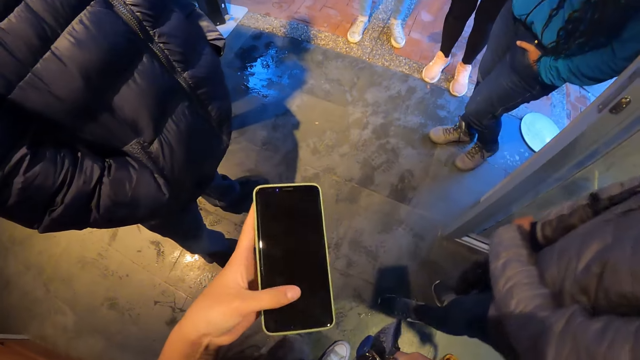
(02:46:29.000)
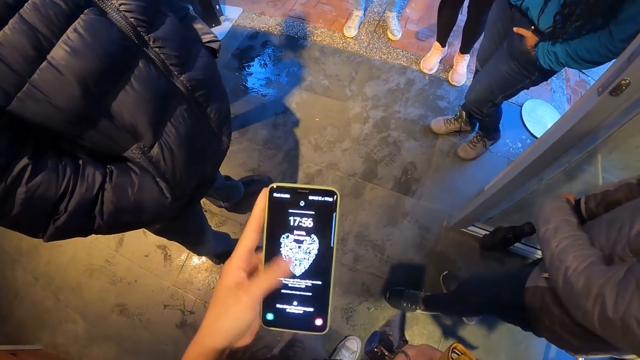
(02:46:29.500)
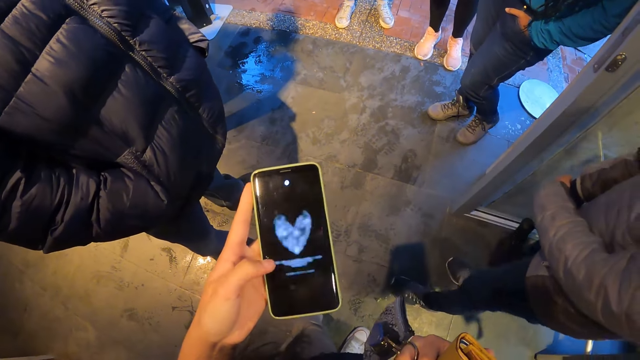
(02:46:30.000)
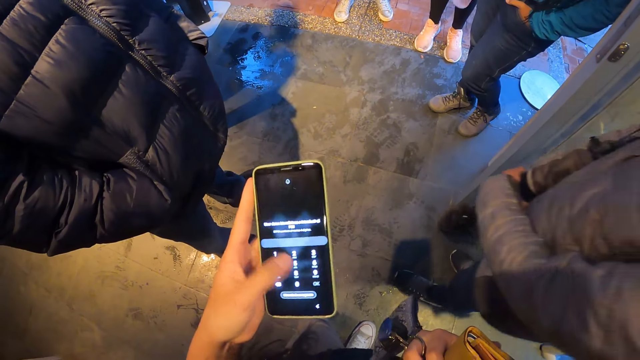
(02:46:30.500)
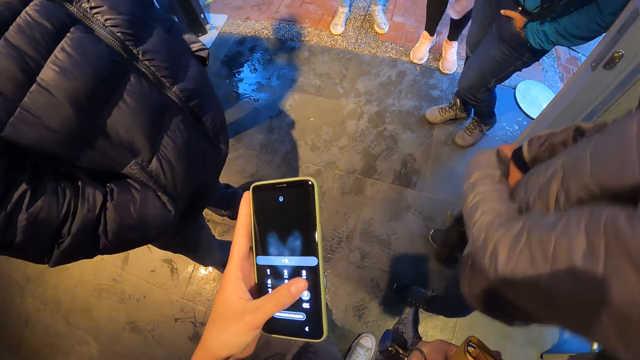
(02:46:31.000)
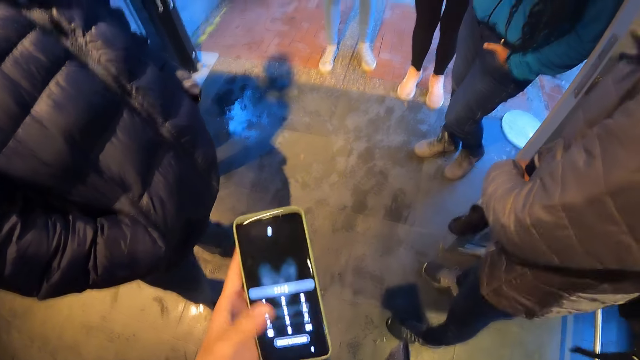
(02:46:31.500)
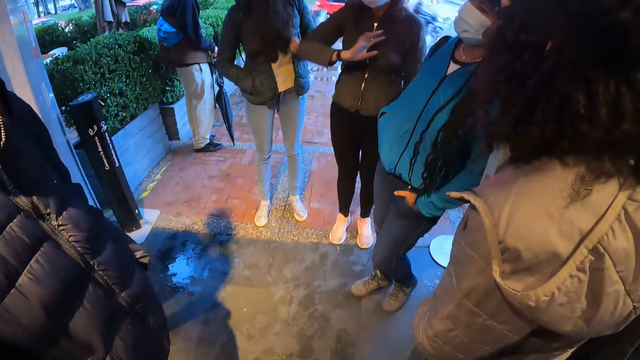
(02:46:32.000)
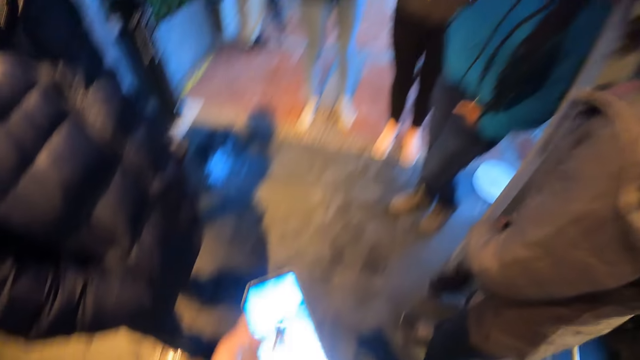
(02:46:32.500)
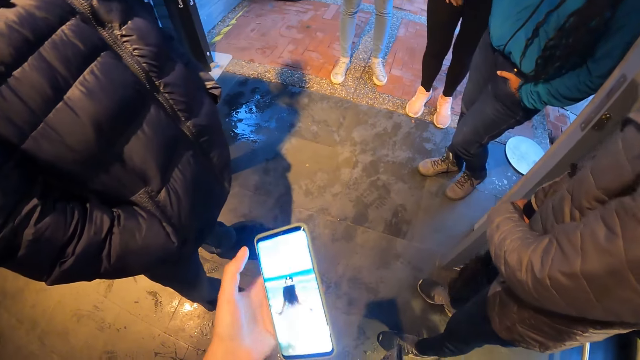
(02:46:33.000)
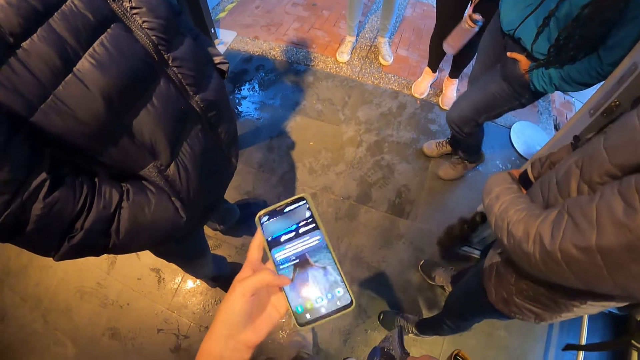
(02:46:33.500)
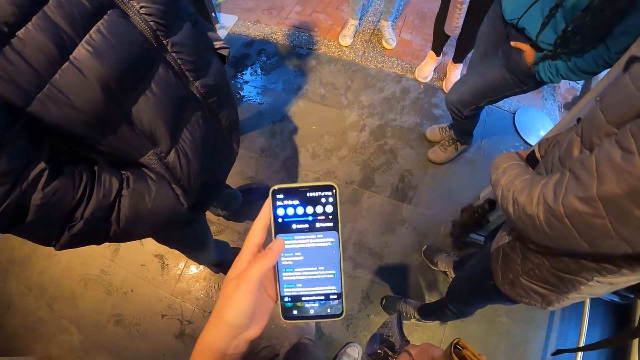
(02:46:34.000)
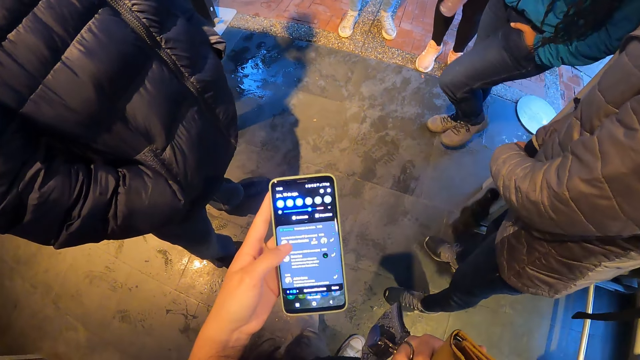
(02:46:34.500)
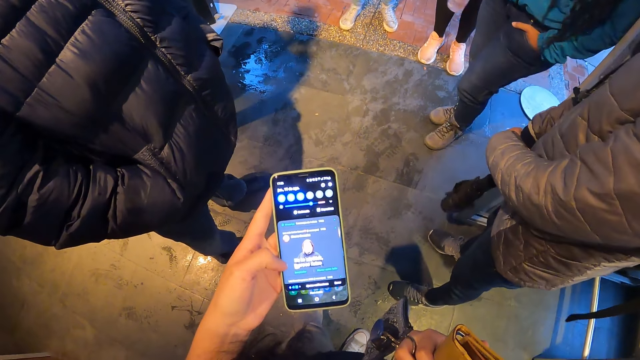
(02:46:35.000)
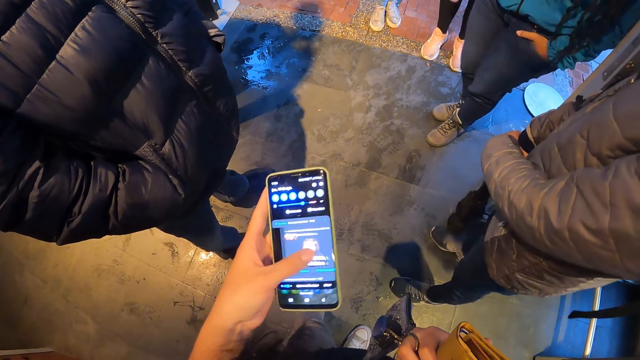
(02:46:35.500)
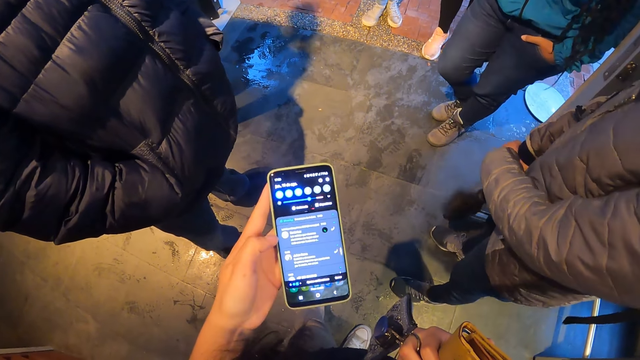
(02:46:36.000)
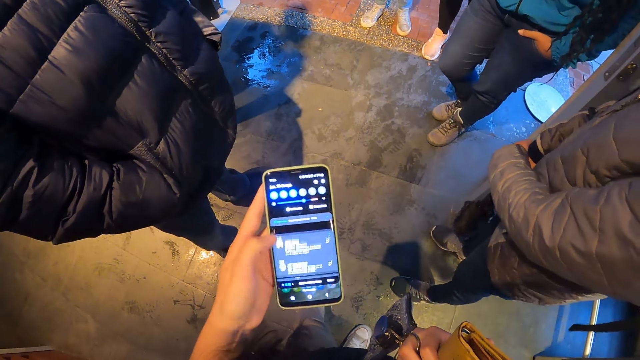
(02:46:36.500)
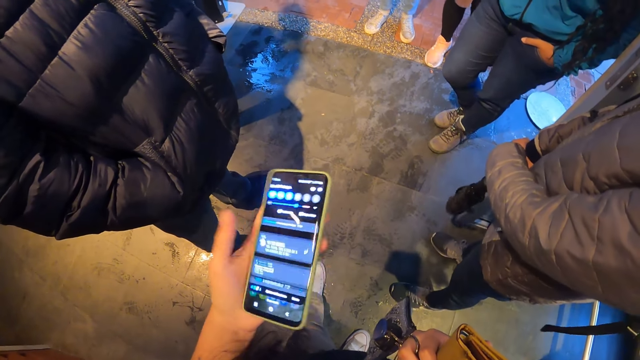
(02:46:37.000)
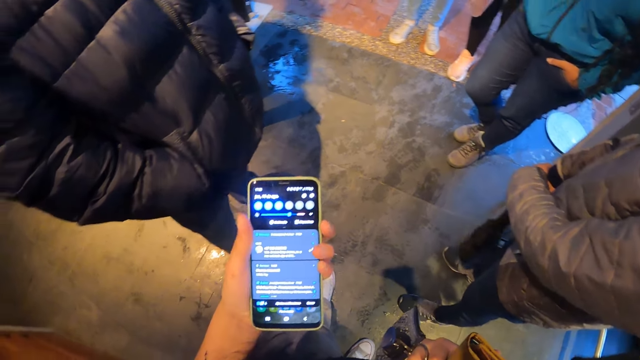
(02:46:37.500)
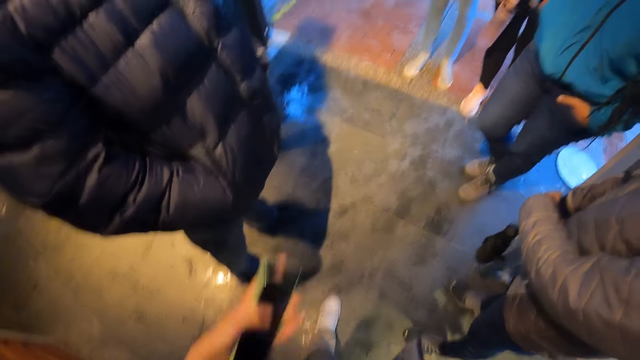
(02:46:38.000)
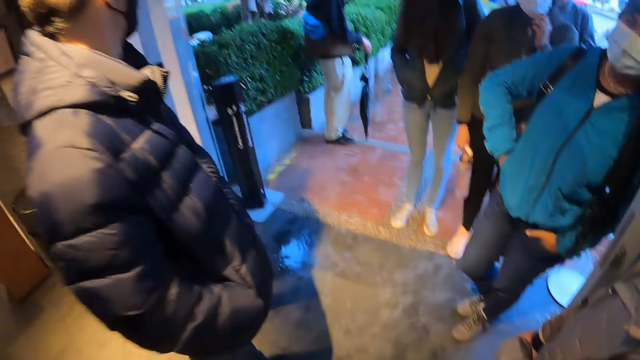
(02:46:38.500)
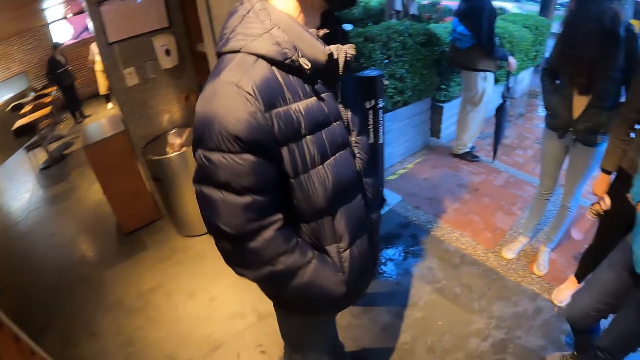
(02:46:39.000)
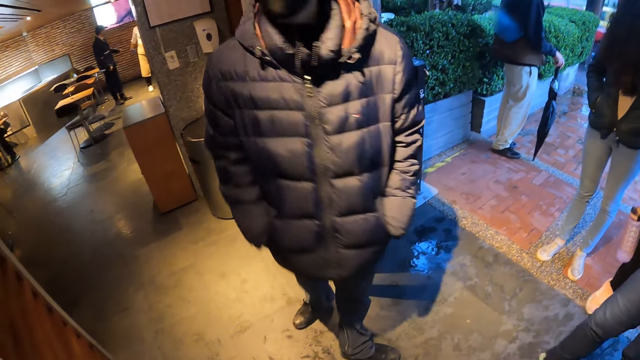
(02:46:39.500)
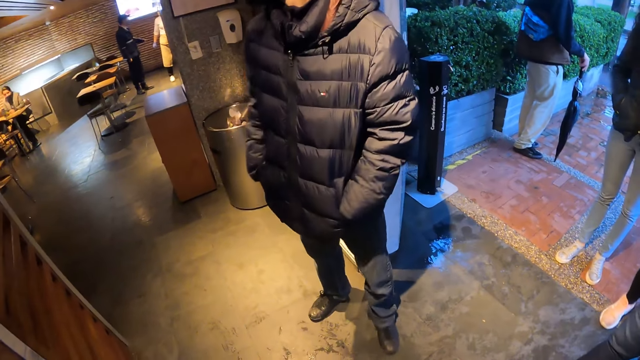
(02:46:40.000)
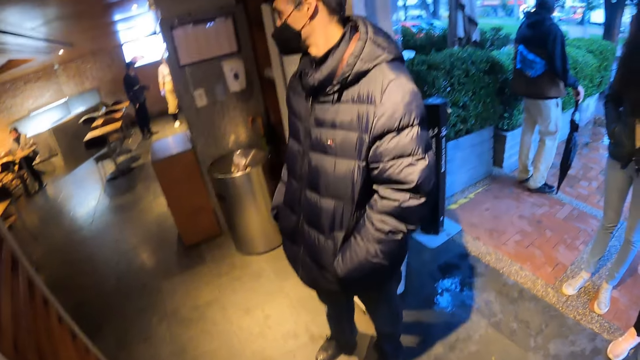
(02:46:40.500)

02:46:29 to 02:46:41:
The camera wearer operates the phone with her left hand. The woman interacts with the group of people.

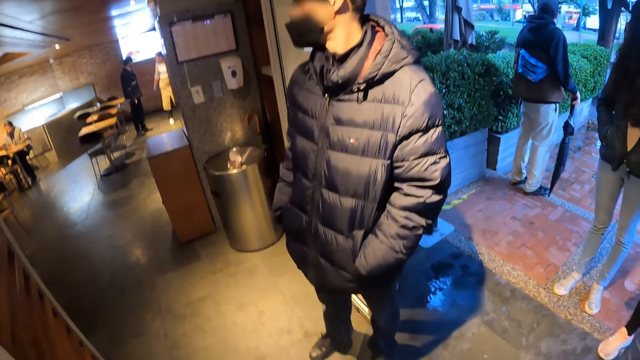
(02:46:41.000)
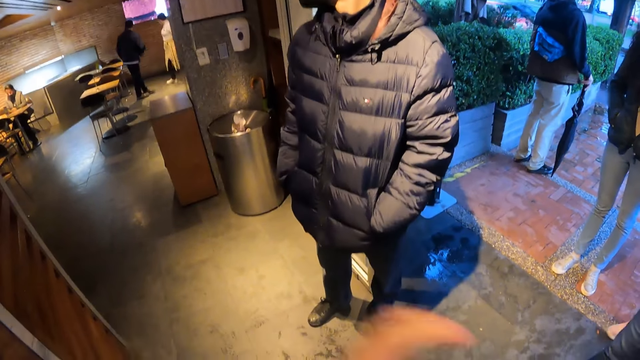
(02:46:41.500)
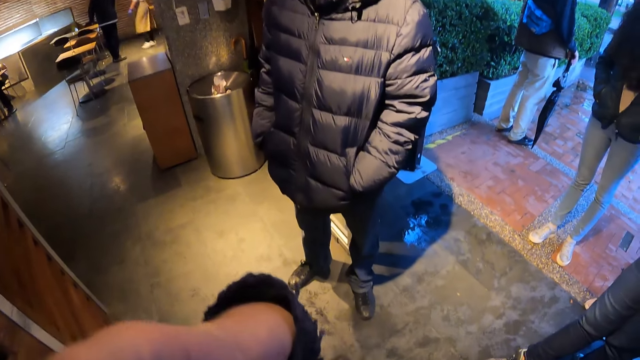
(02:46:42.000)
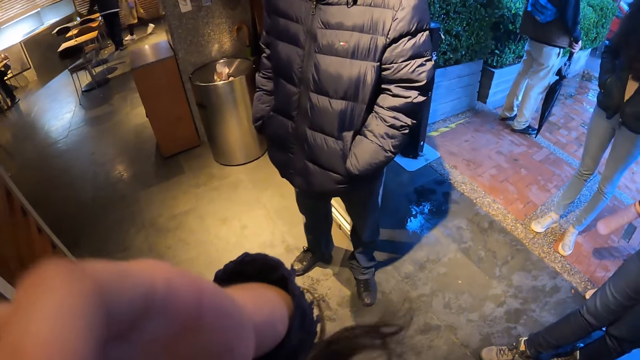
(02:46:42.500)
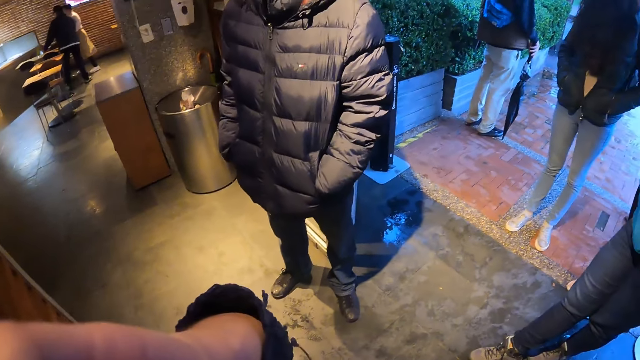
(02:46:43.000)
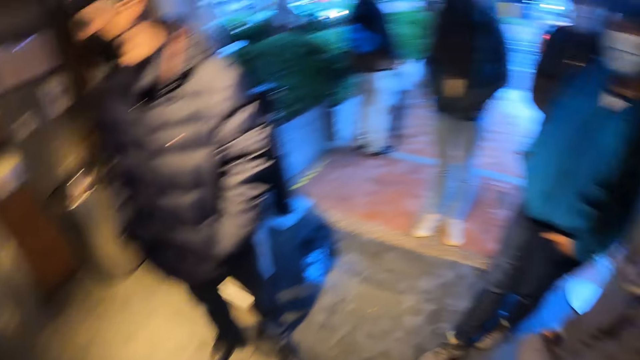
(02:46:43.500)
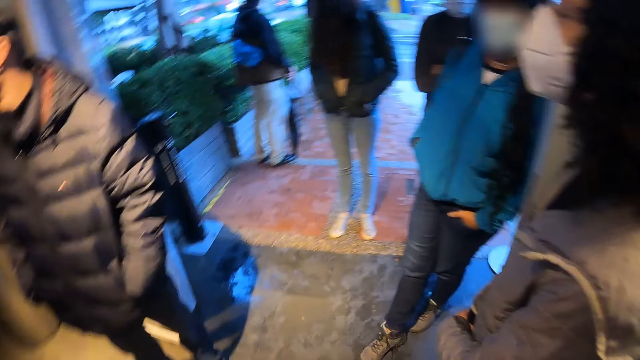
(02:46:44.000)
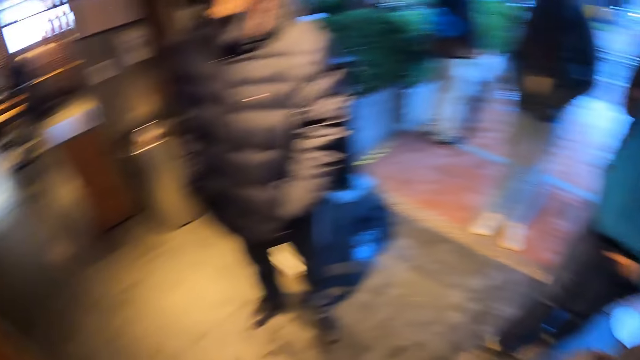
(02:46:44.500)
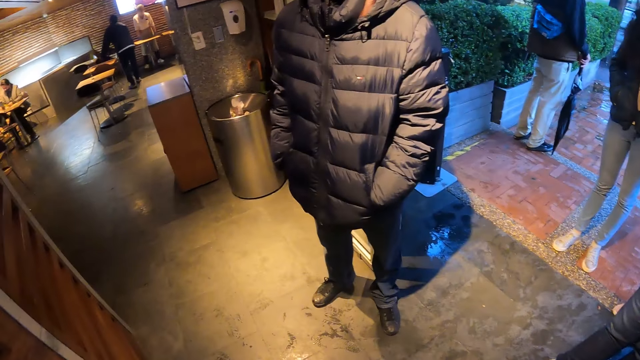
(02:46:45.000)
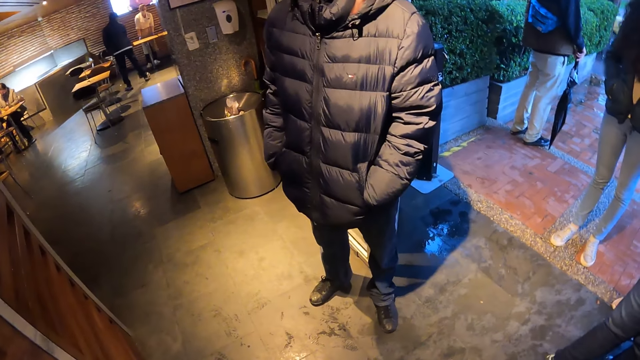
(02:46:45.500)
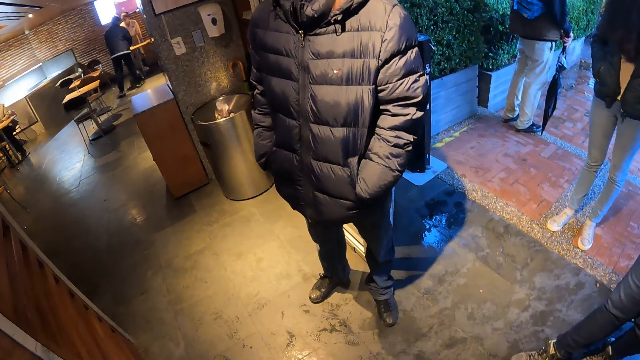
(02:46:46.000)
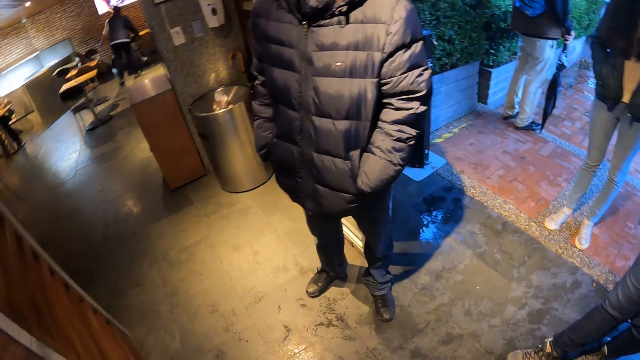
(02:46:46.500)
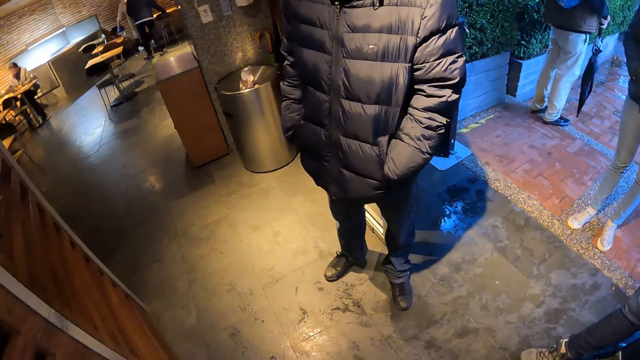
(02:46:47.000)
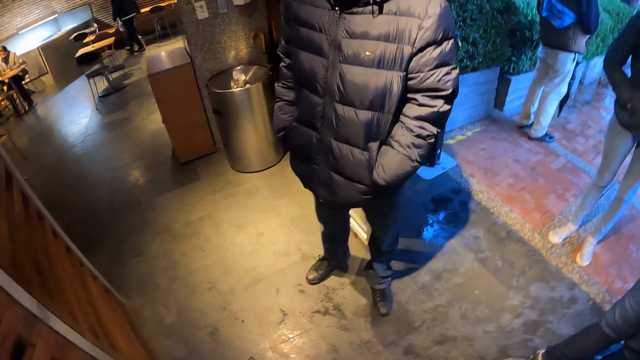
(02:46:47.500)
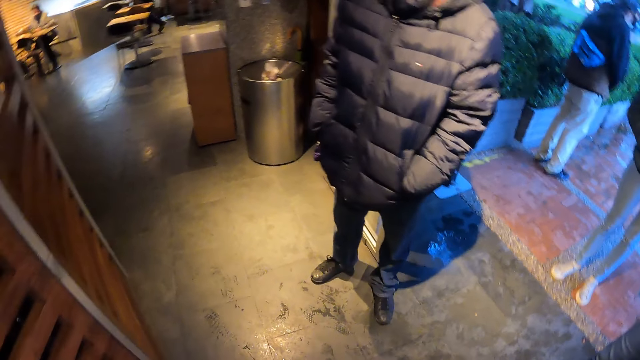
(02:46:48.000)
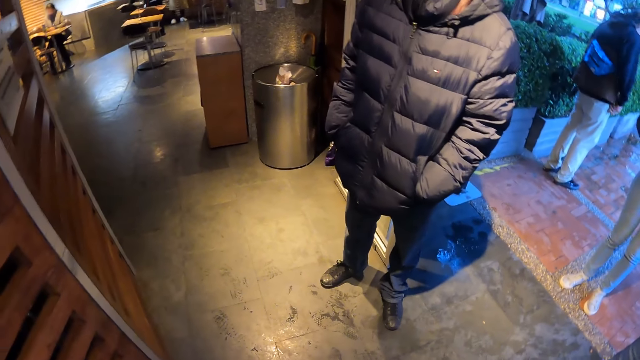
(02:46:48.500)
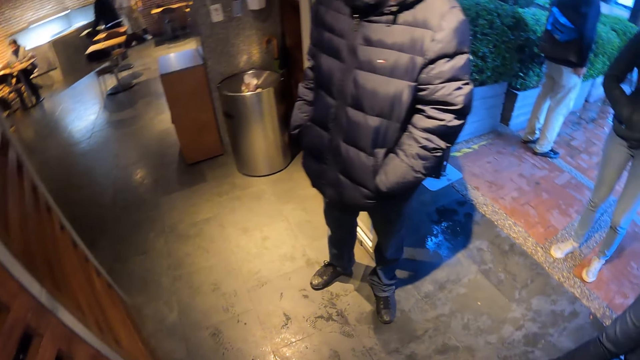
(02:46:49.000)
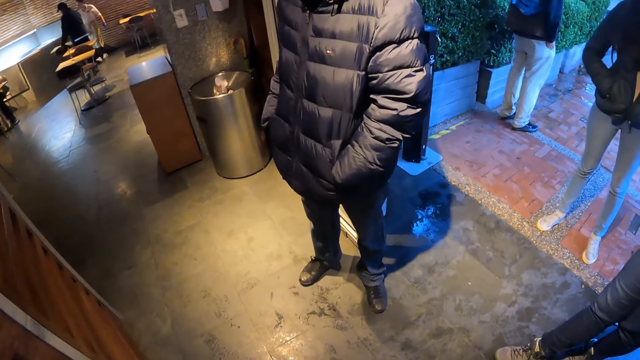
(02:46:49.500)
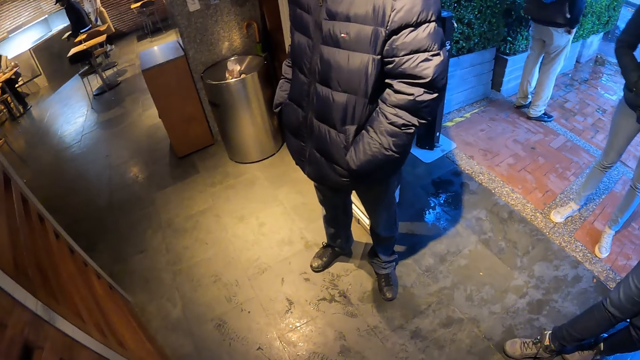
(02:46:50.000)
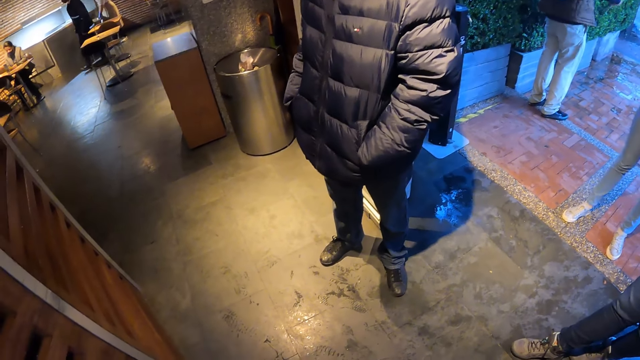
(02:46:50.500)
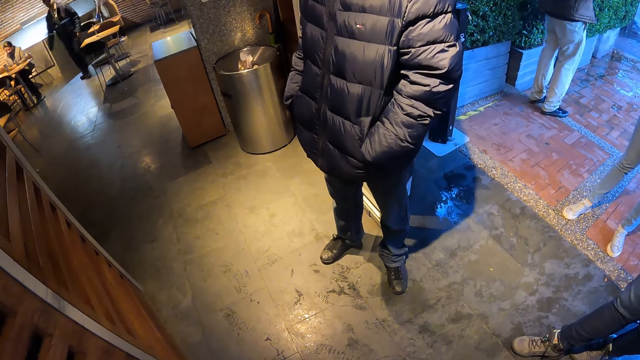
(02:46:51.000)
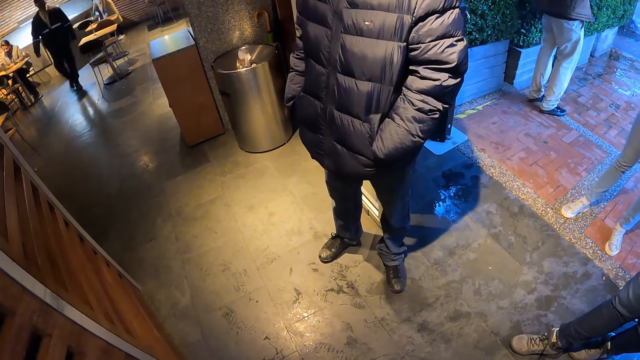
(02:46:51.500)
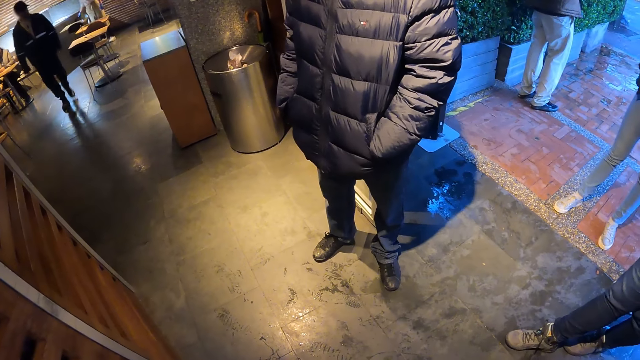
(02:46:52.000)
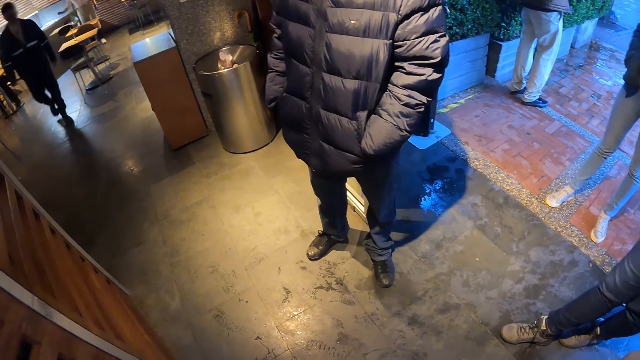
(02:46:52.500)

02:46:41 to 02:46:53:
The woman picks up a chair on the floor with her right hand. The woman touches a table with both hands. The camera wearer stands at one place.
